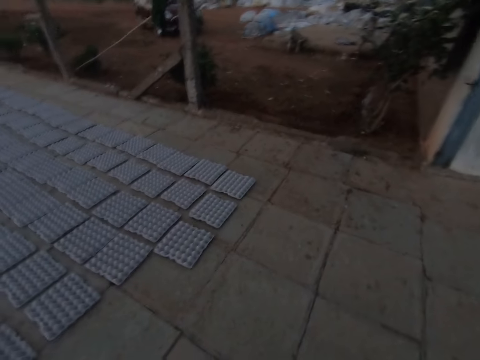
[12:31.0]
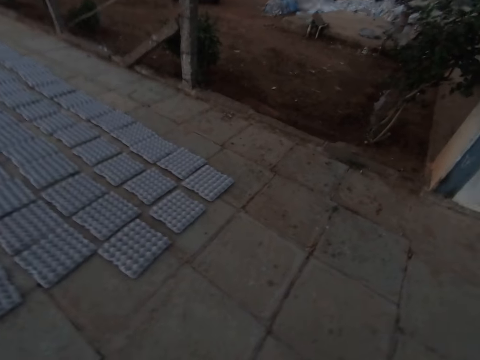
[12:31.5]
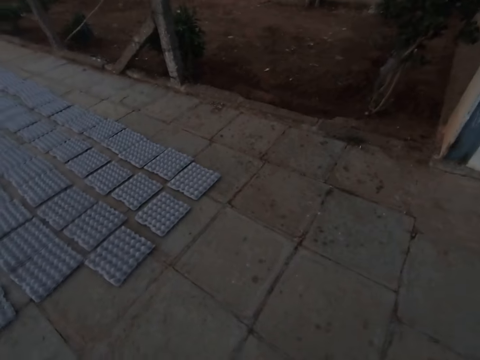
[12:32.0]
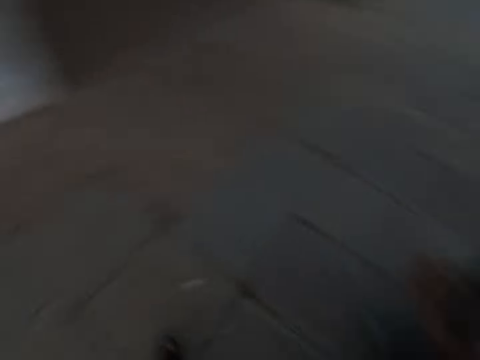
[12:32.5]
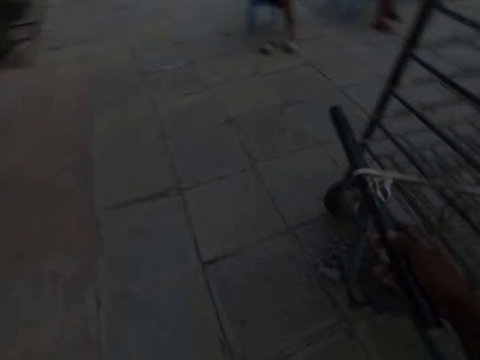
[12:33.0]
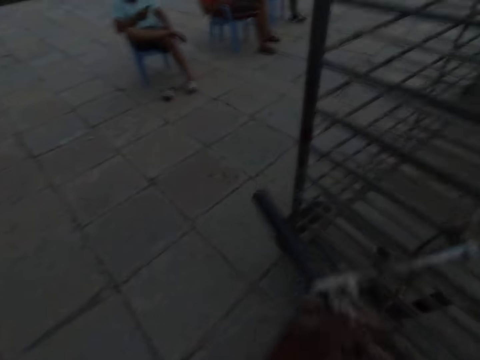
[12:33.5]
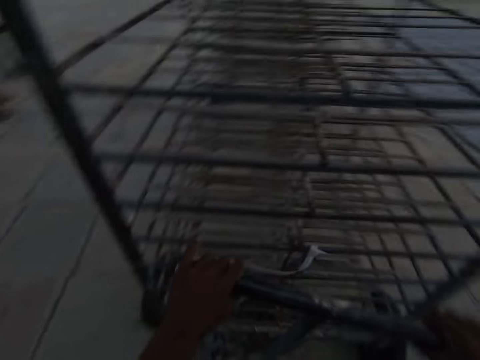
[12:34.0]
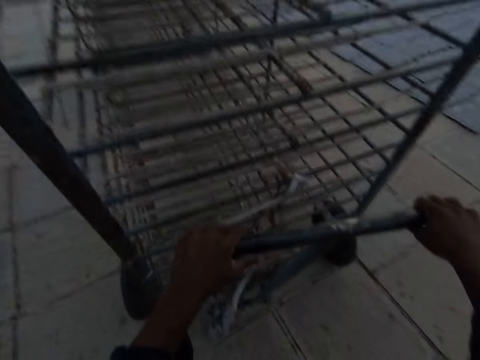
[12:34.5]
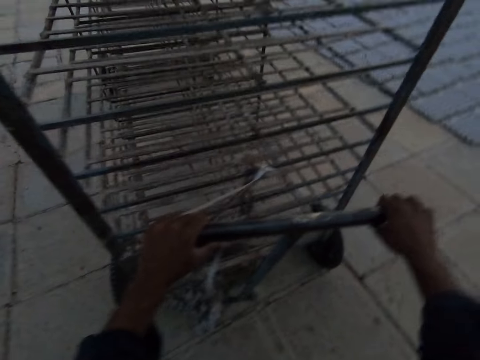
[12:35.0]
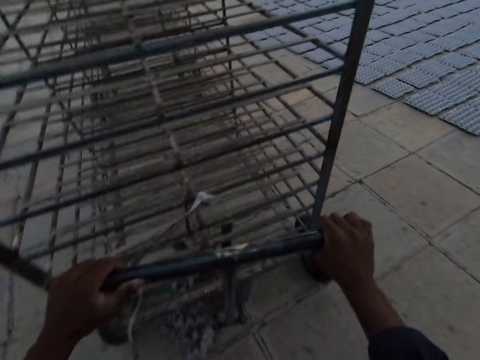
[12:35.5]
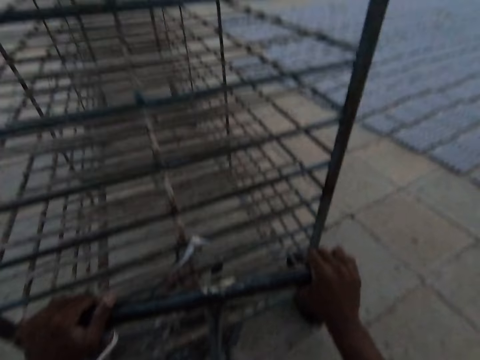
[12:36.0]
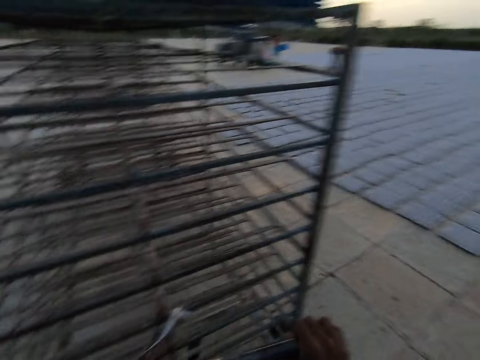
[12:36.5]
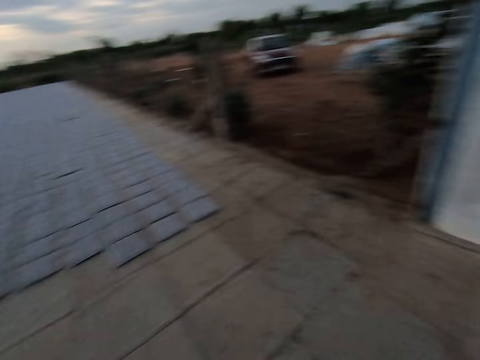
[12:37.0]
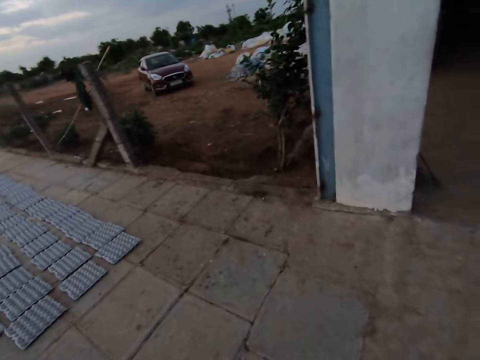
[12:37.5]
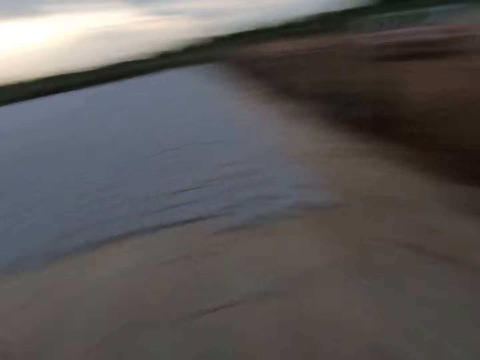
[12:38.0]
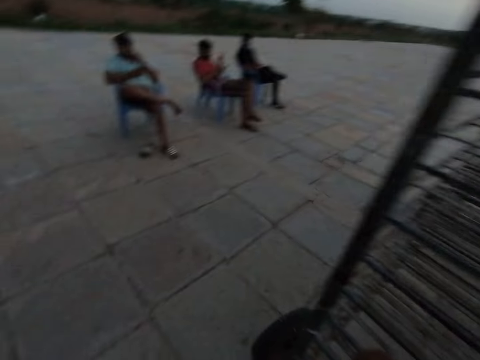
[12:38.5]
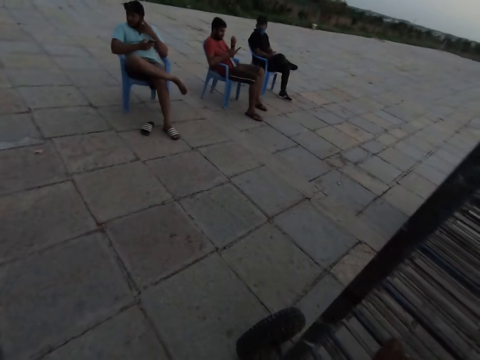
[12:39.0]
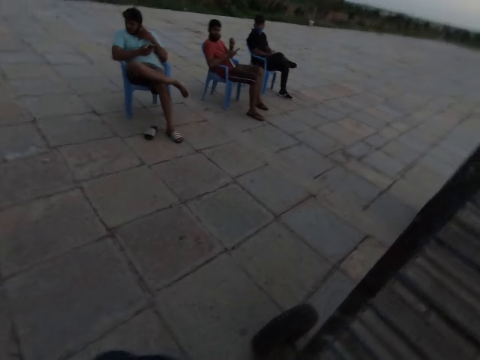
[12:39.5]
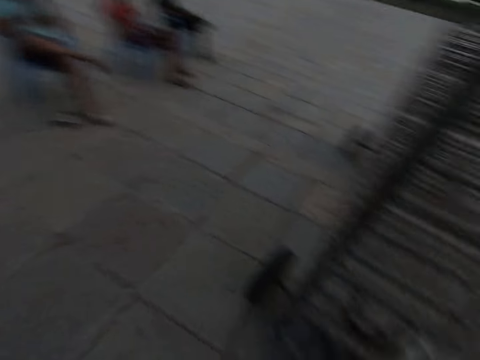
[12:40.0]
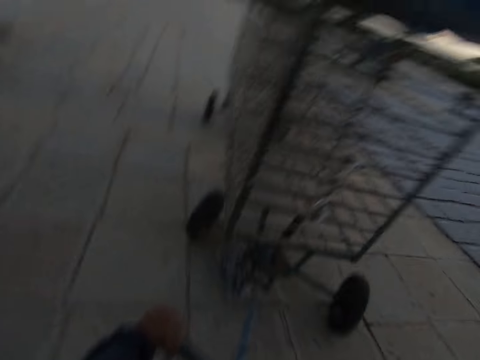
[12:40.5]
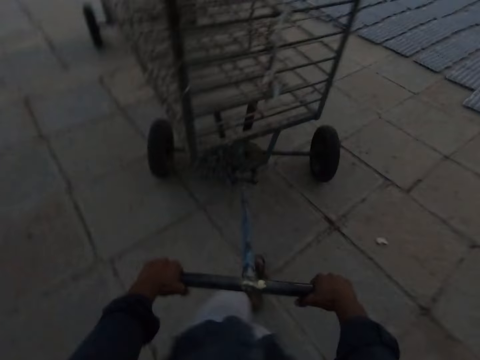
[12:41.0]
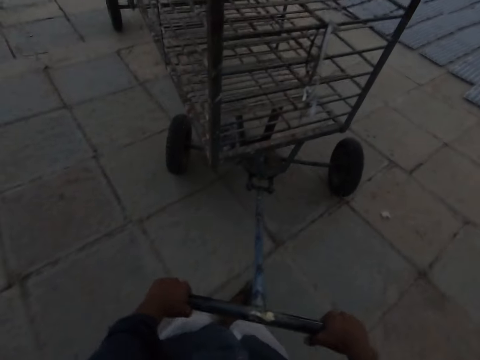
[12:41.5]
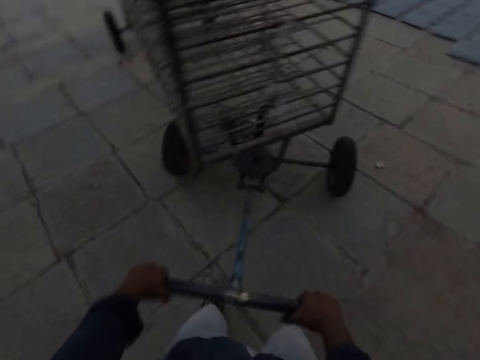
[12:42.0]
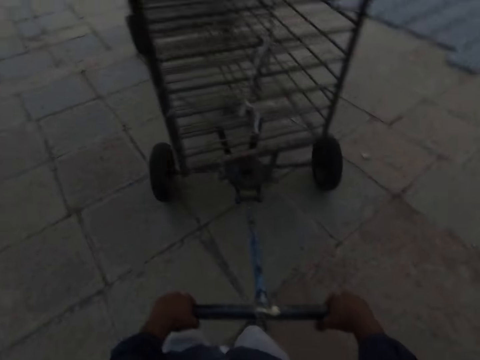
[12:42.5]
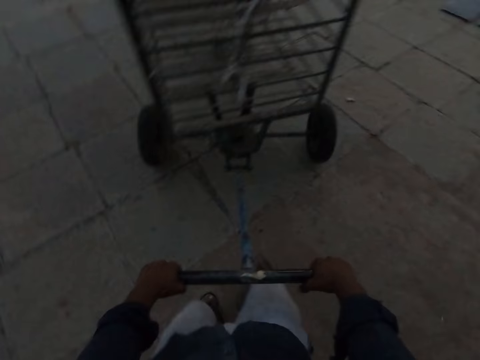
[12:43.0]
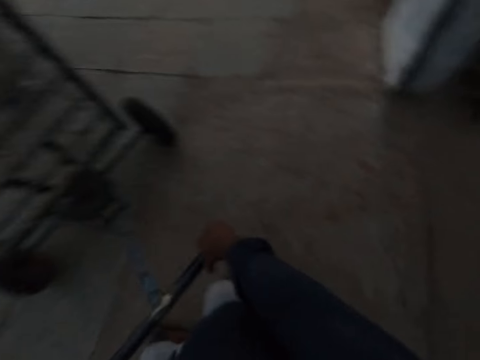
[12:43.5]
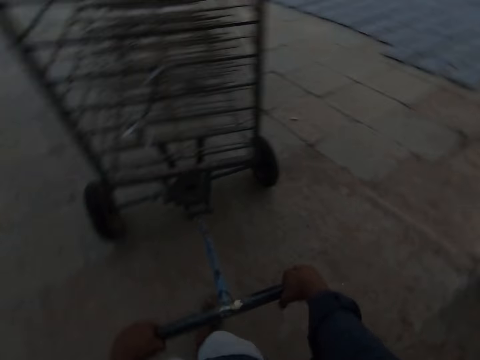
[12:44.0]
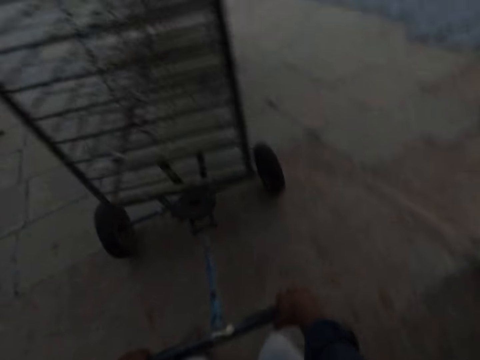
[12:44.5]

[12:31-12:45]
The camera wearer holds the handle of the trolley under the rack with his right hand. He pulls the shelves. He holds the handle of the trolley under the rack with his left hand. He pulls the rack with his hands.

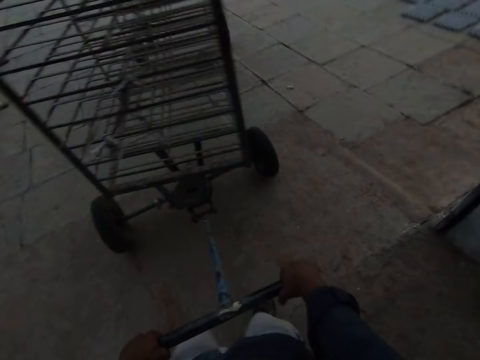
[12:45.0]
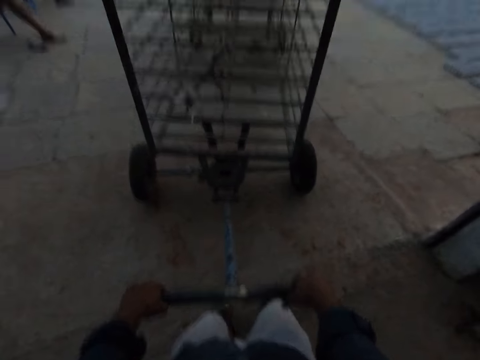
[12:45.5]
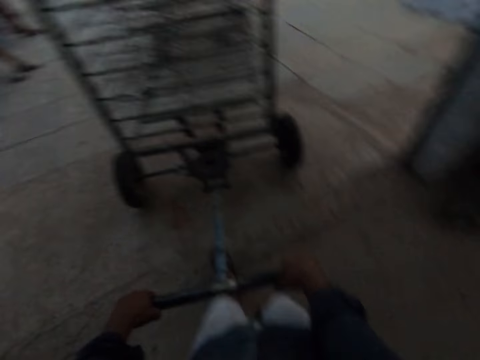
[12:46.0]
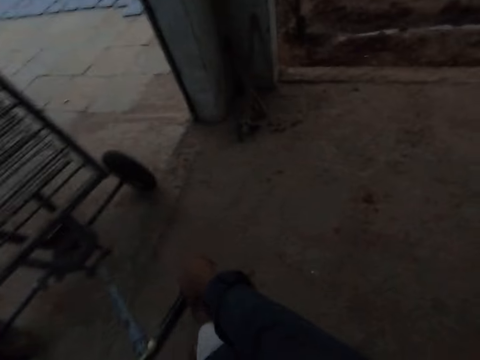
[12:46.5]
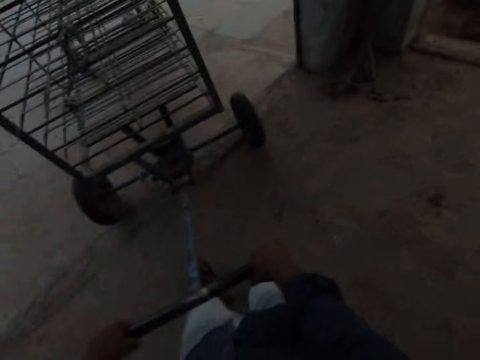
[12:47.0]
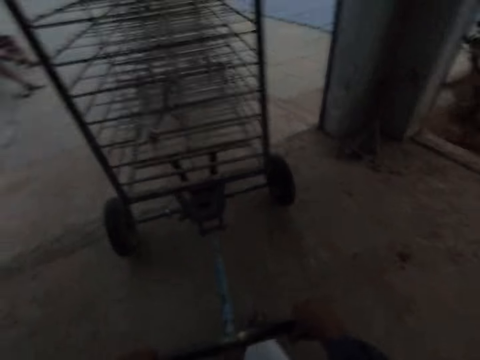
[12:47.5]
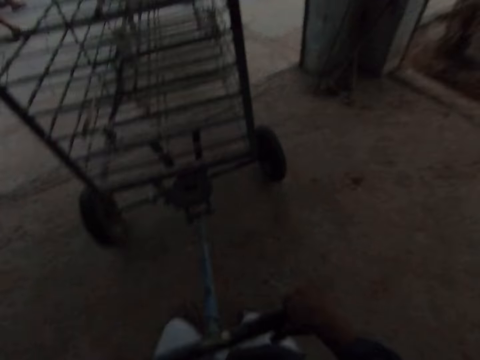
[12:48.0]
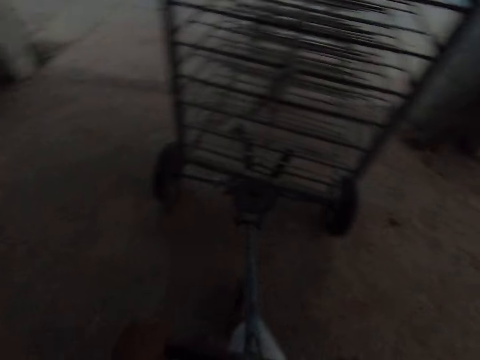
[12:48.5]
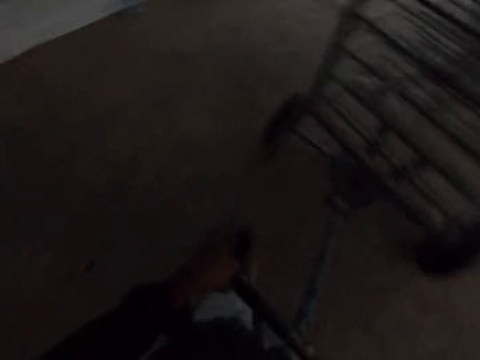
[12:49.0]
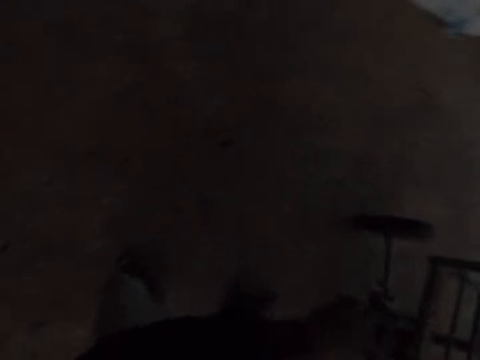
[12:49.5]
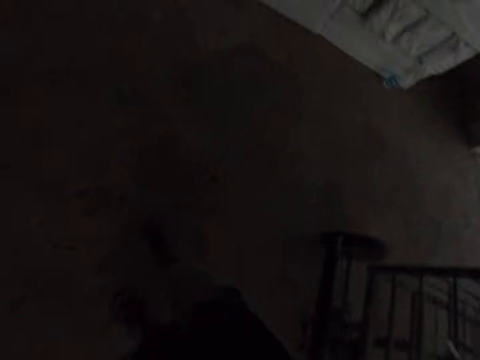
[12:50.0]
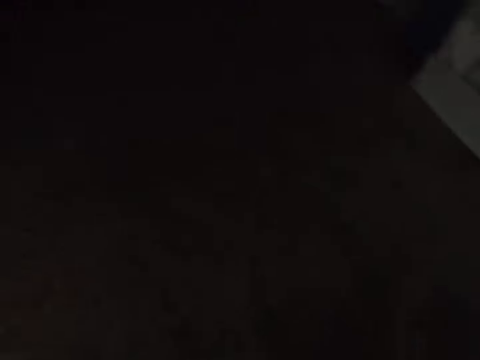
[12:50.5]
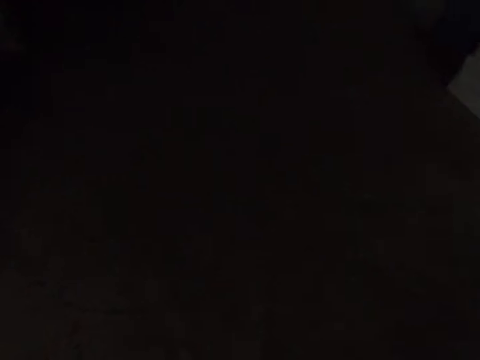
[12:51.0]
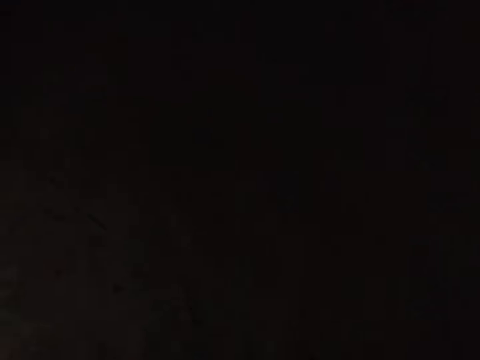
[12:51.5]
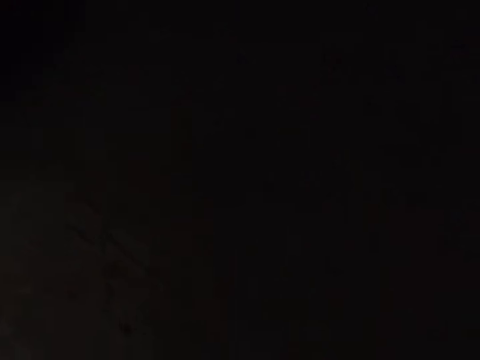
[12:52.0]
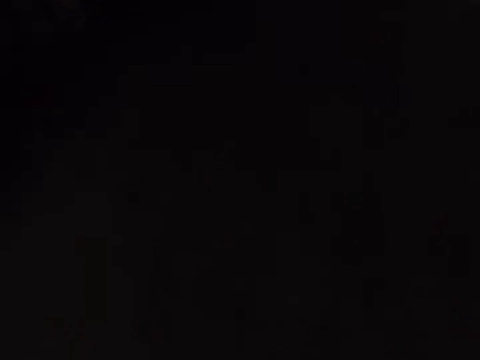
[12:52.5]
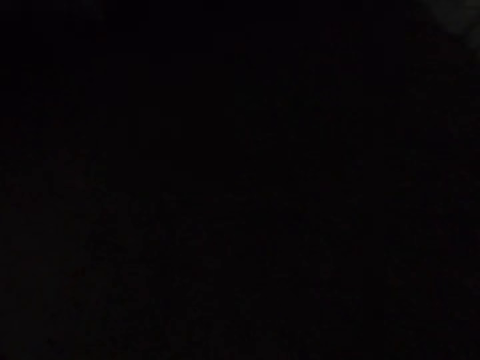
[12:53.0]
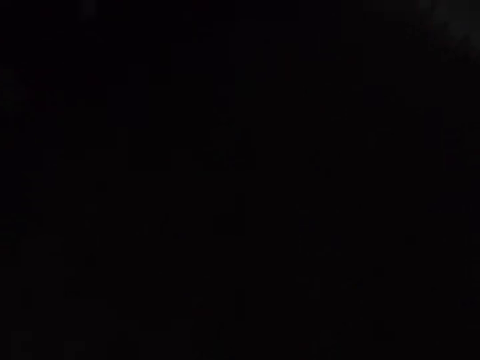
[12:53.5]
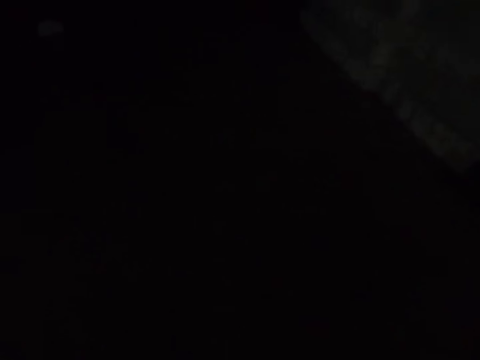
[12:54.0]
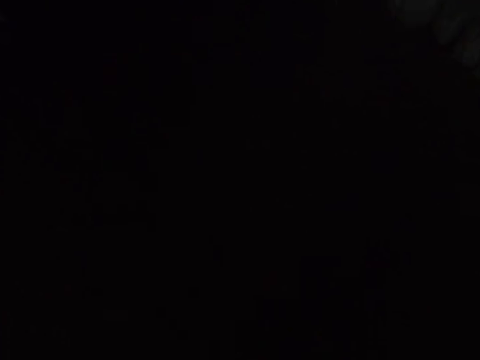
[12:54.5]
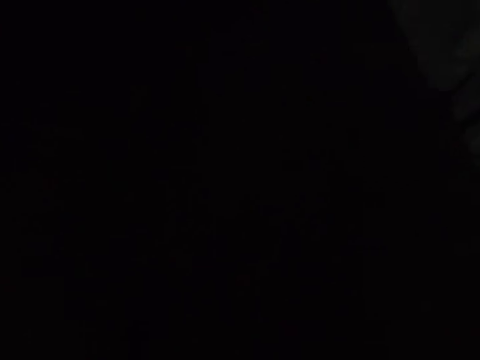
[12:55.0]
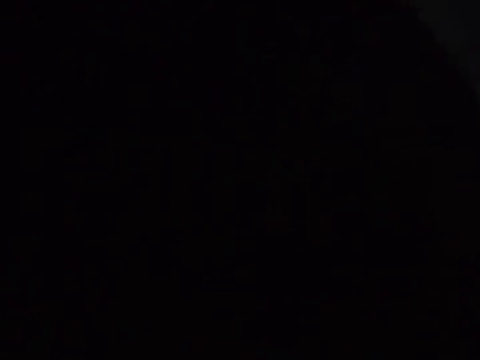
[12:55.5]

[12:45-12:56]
The camera wearer pulls the rack into a dark room with his hands.

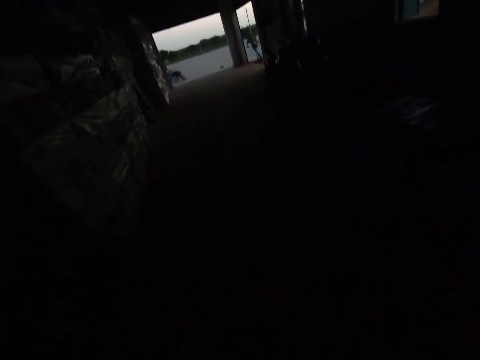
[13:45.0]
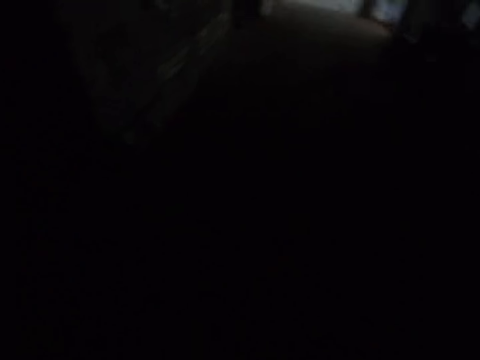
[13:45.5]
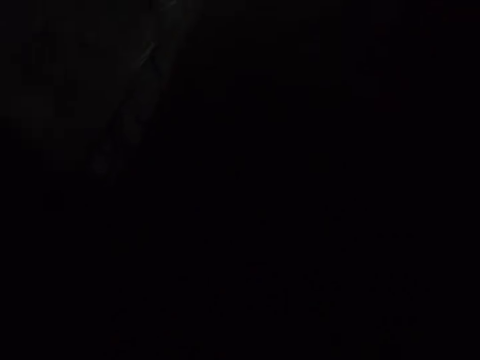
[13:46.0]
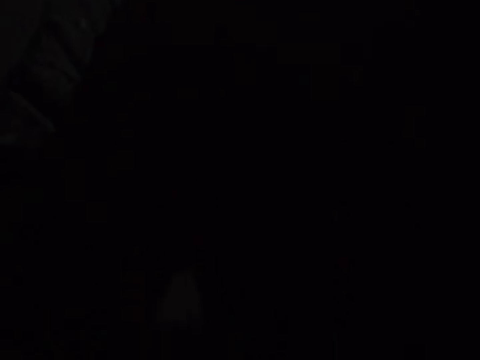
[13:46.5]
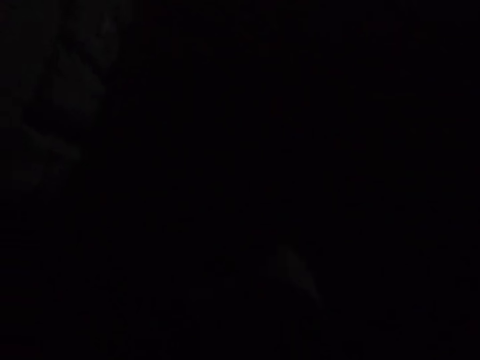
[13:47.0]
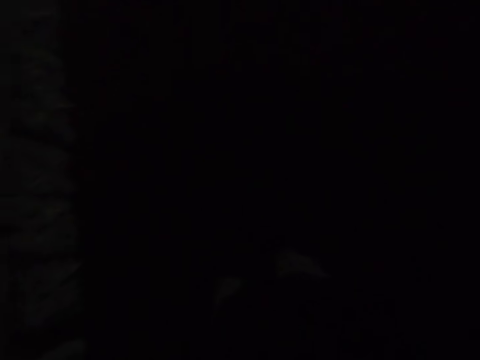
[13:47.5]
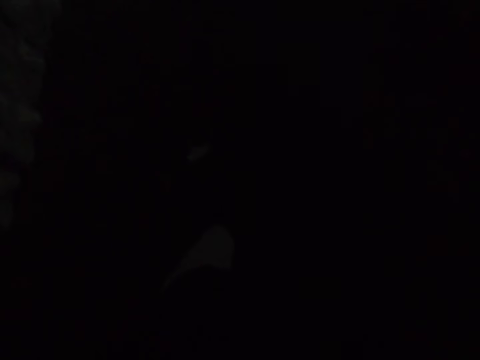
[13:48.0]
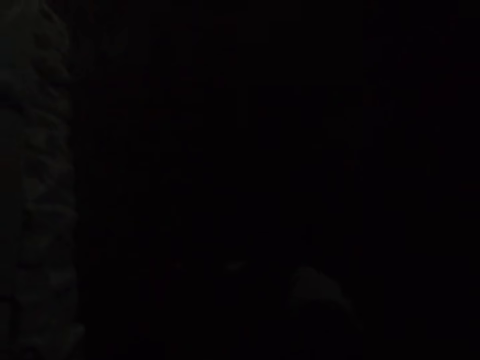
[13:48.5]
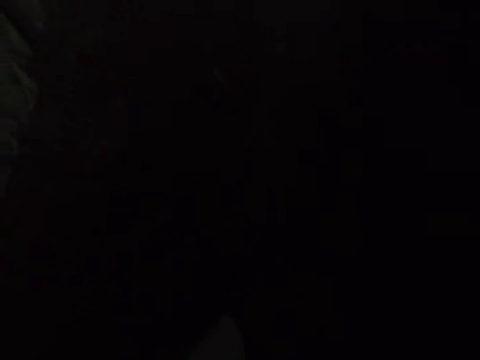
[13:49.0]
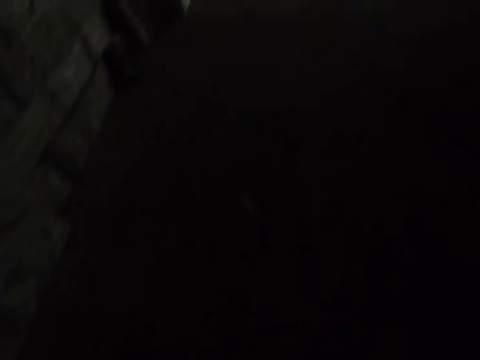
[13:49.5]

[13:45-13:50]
The camera wearer looks around. They walk in the building.
